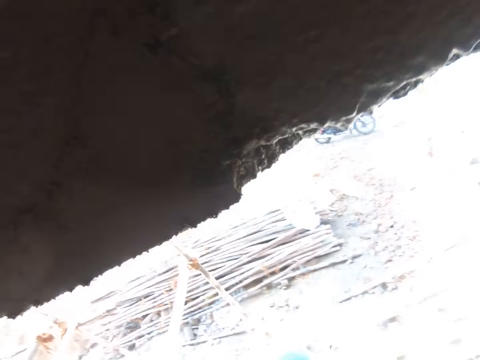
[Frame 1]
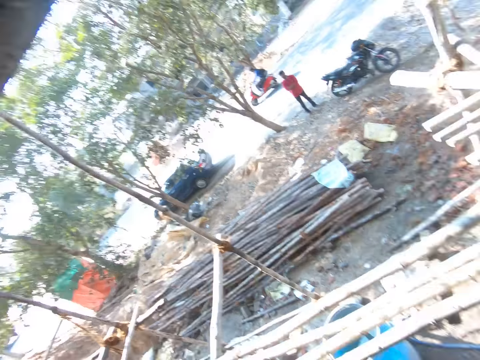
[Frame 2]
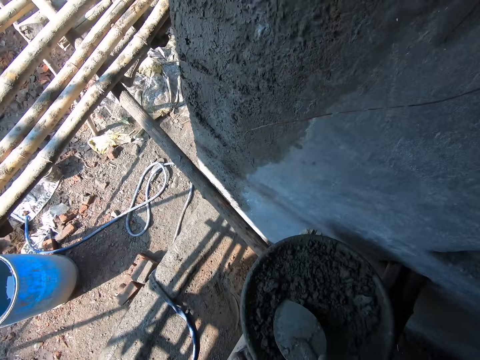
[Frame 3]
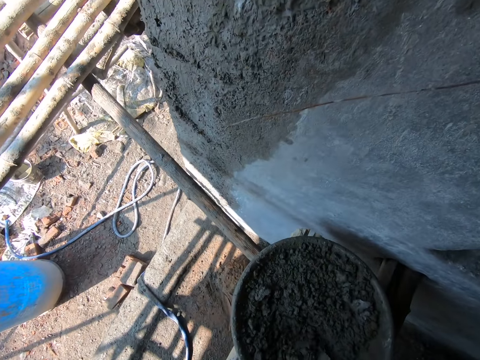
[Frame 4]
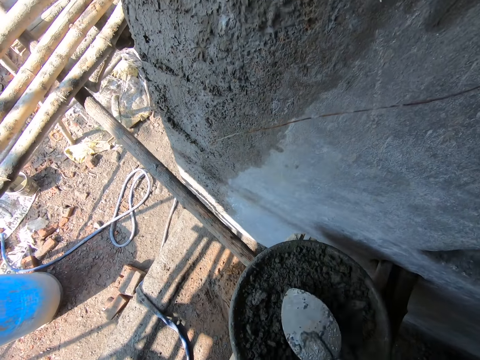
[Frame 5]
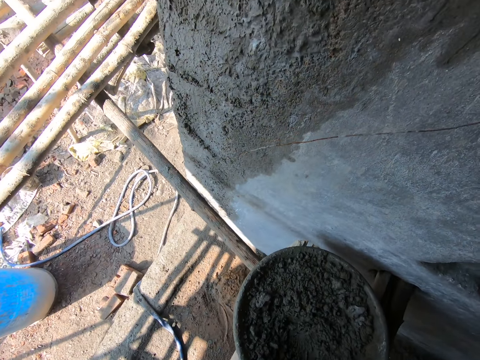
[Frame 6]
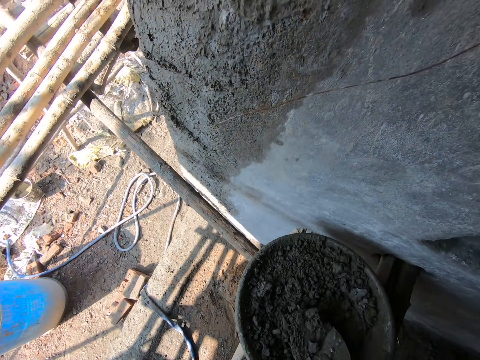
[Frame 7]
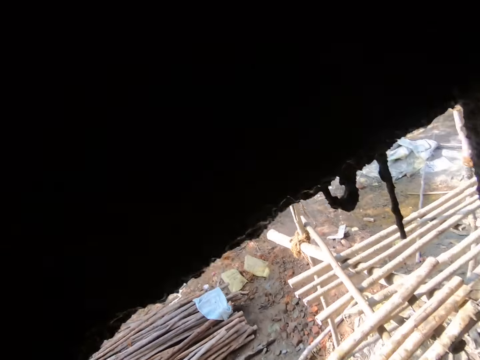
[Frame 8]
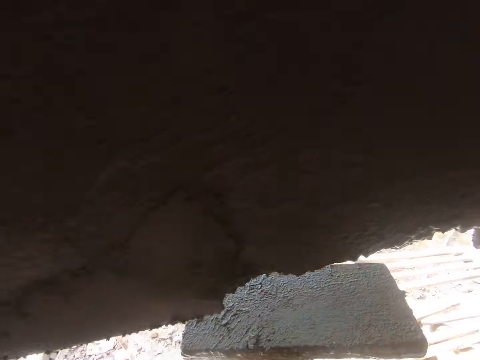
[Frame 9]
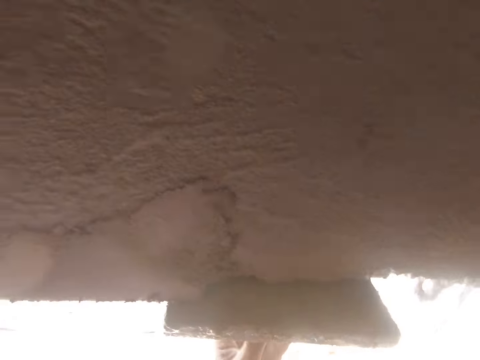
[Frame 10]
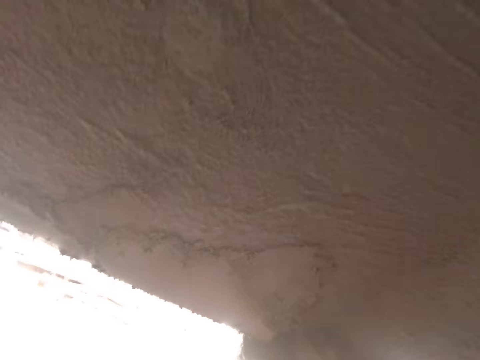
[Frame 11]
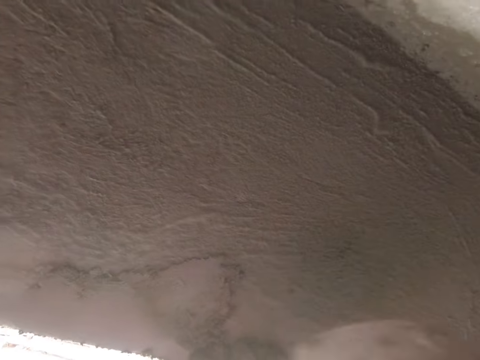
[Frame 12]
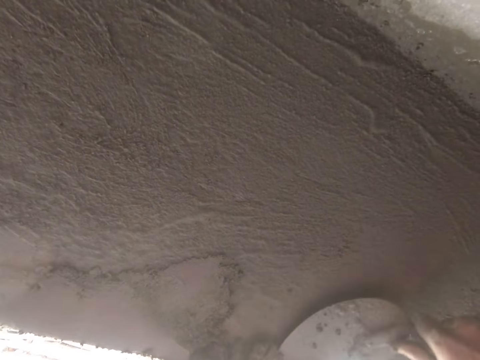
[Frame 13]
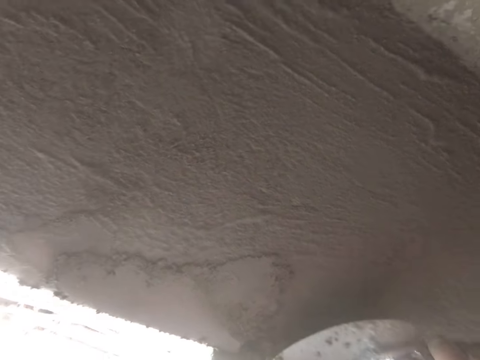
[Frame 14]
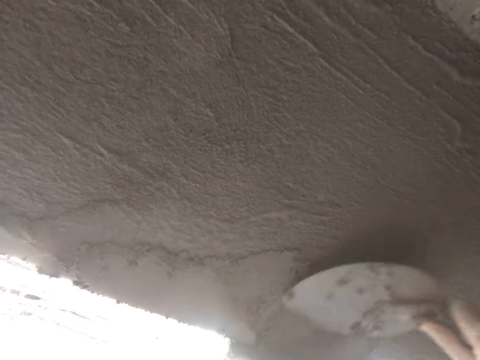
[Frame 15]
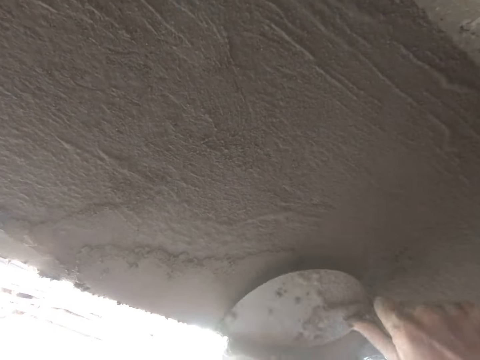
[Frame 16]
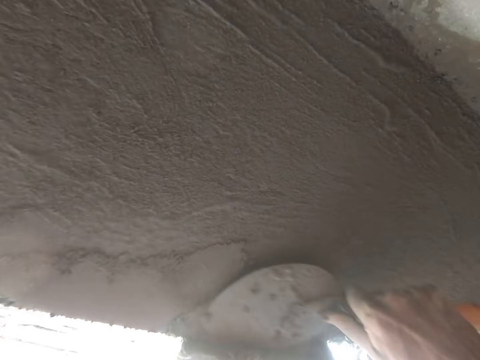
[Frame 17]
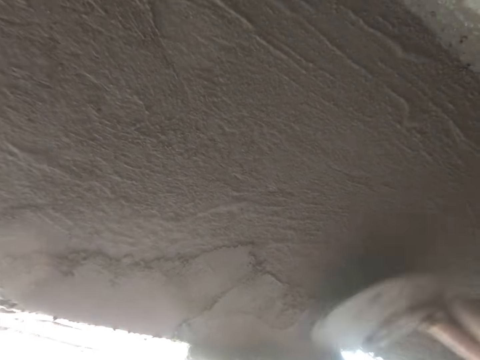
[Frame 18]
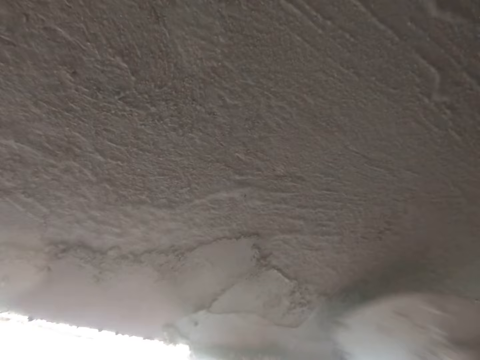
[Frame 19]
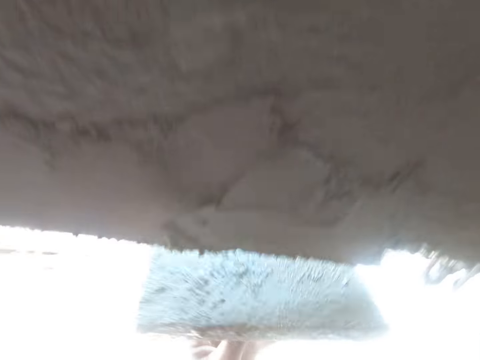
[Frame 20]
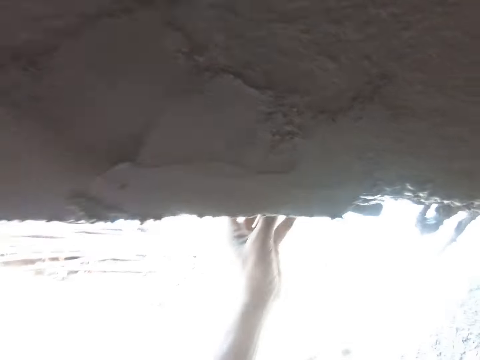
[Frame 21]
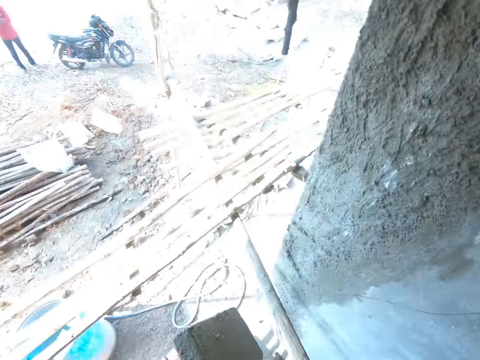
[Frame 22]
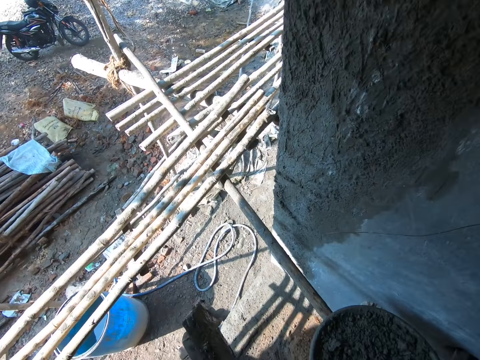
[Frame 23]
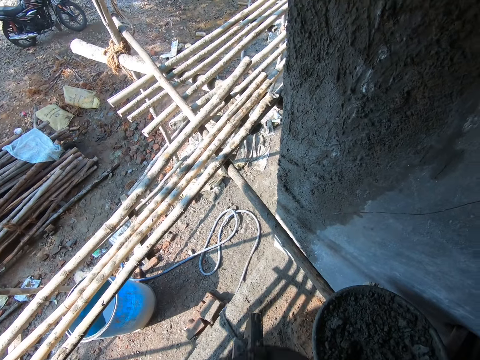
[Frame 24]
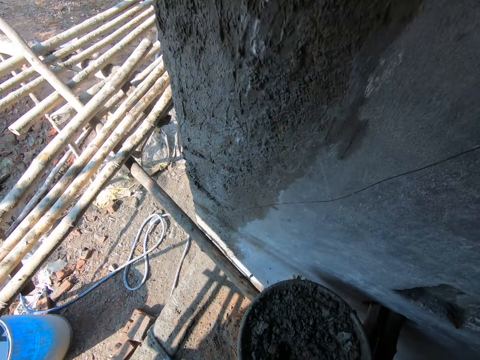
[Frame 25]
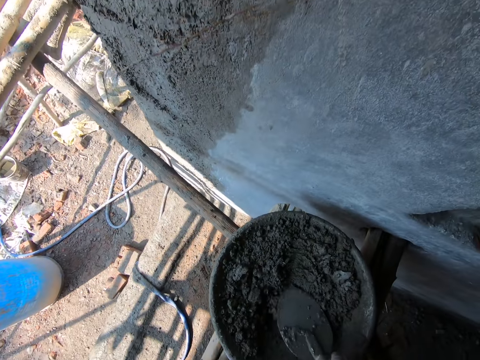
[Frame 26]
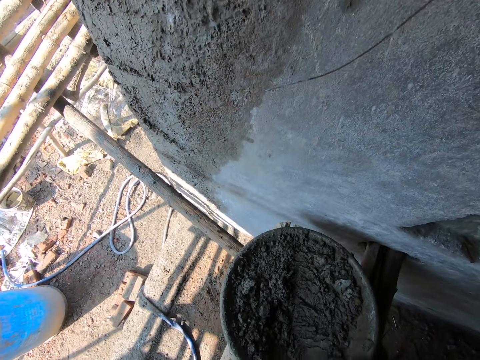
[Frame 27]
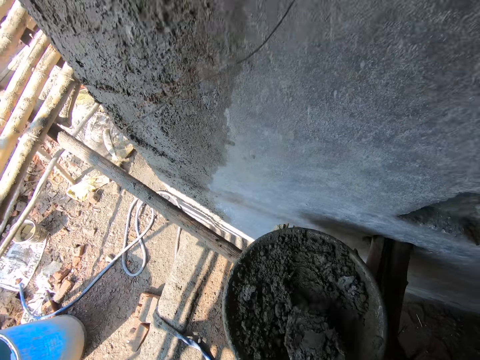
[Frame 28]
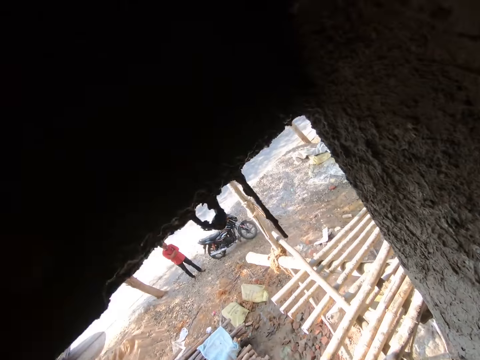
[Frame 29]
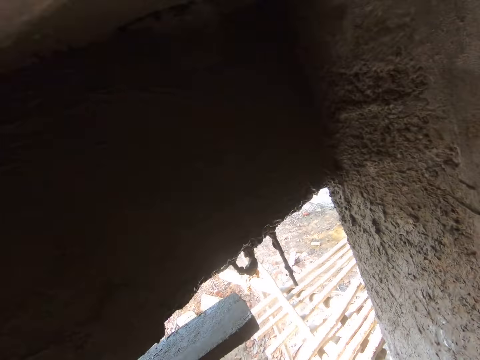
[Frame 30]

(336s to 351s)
The camera wearer mixes the soil cement with the trowel. They scoop the soil cement with the trowel. They put the wooden float on the slab. They support the wood on the wall. They spread the soil cement on the wall with the trowel. They spread the soil cement with the wooden float. They scrape the soil cement off the wooden float. They scoop the soil cement with the trowel.

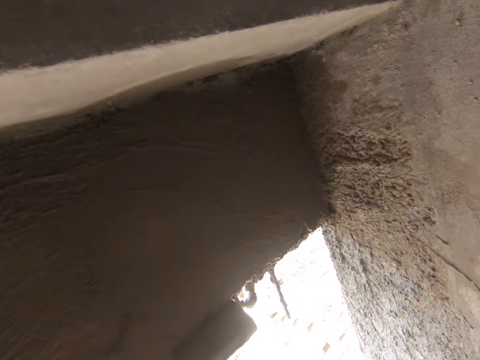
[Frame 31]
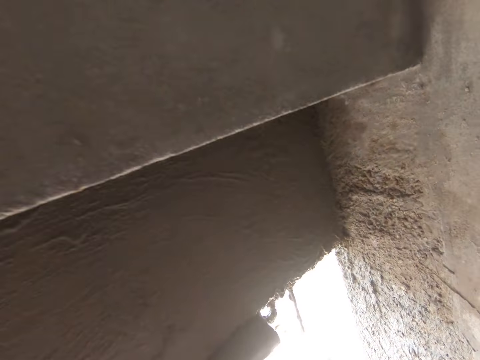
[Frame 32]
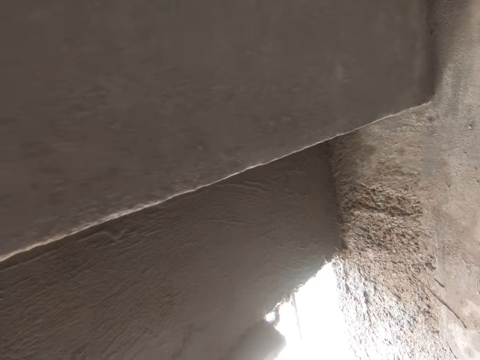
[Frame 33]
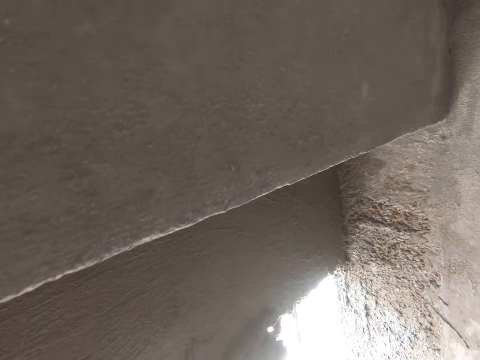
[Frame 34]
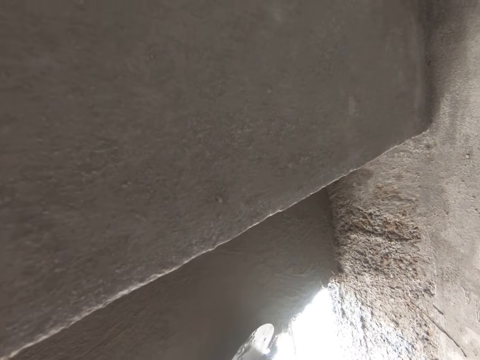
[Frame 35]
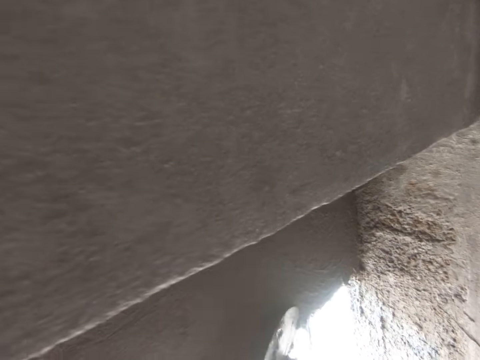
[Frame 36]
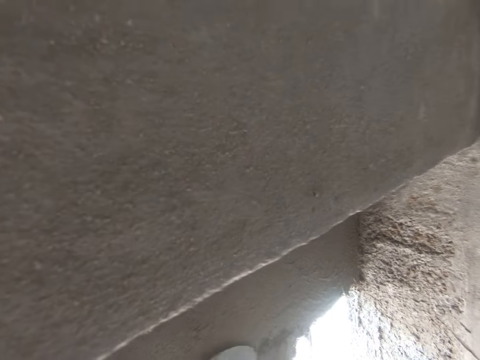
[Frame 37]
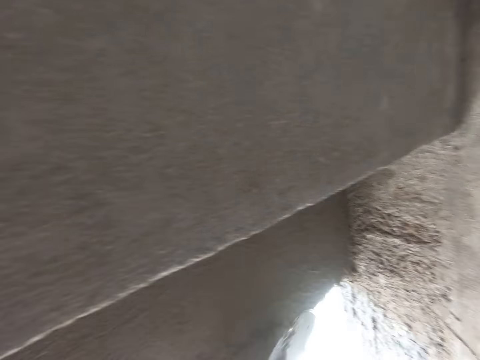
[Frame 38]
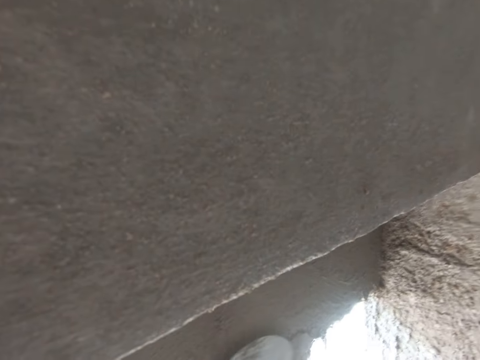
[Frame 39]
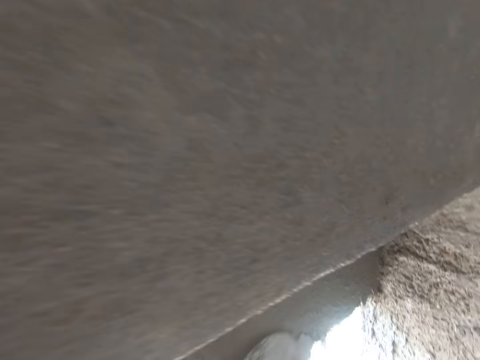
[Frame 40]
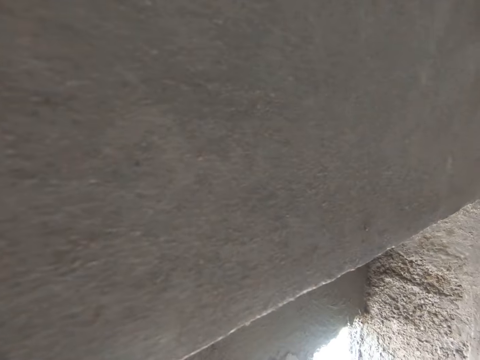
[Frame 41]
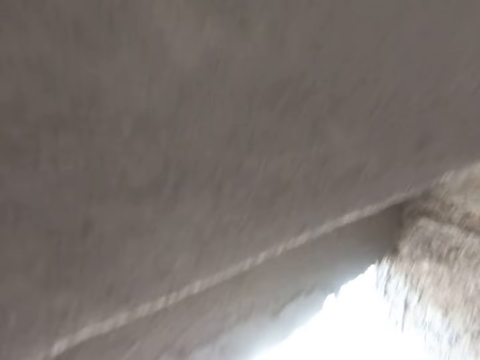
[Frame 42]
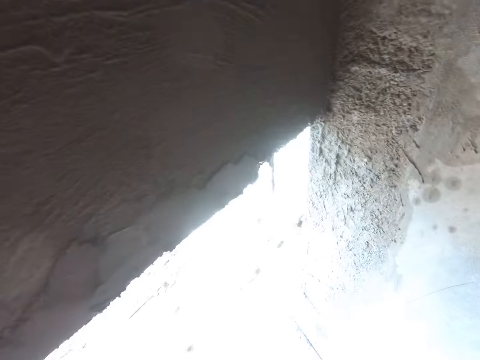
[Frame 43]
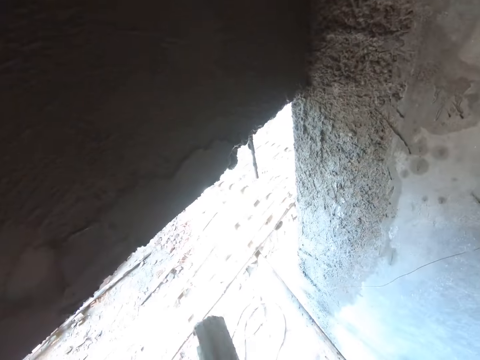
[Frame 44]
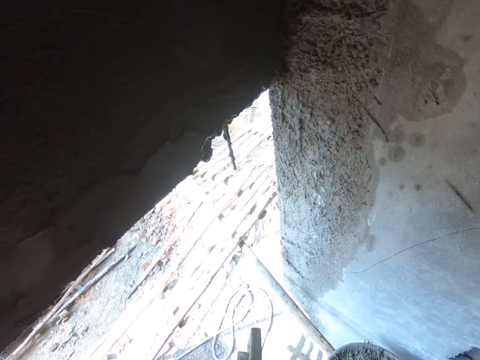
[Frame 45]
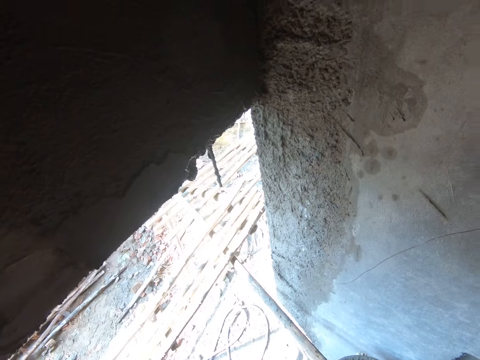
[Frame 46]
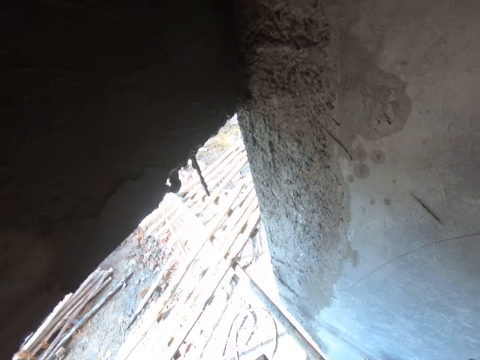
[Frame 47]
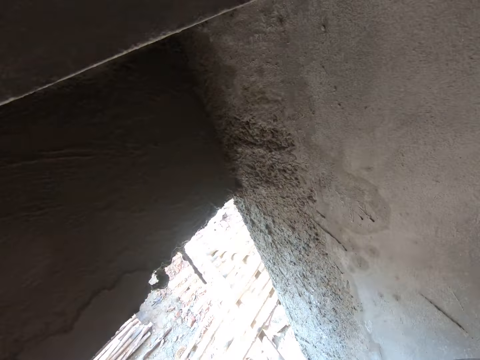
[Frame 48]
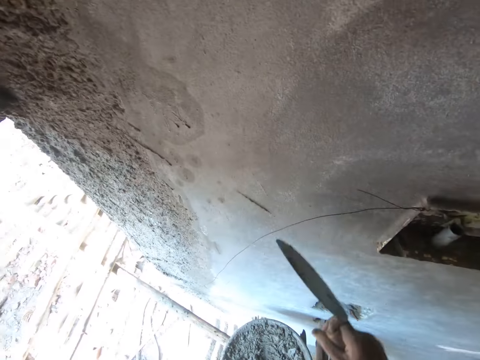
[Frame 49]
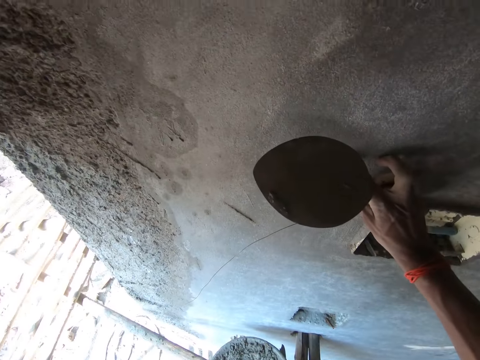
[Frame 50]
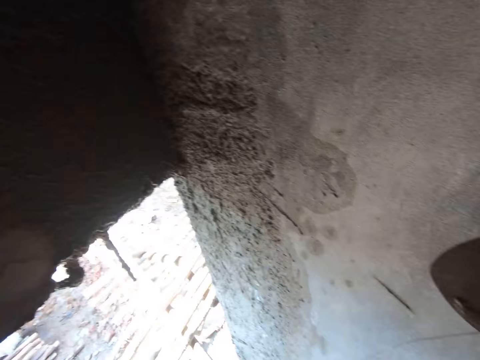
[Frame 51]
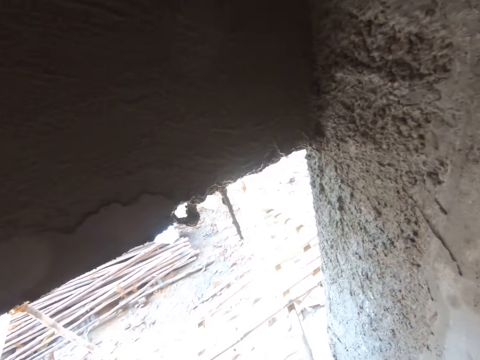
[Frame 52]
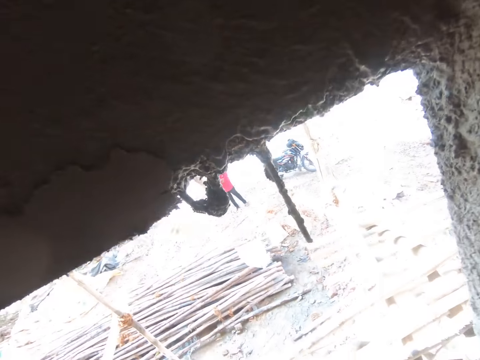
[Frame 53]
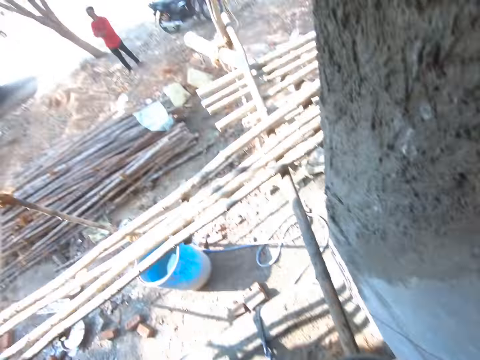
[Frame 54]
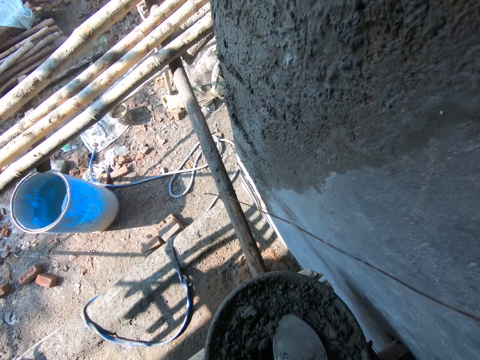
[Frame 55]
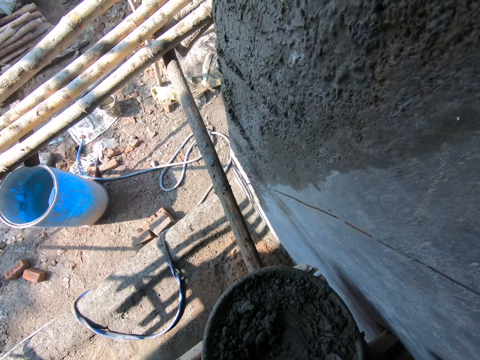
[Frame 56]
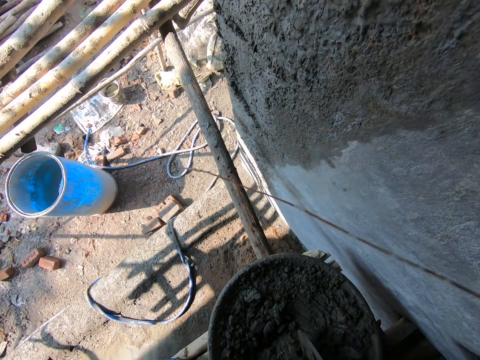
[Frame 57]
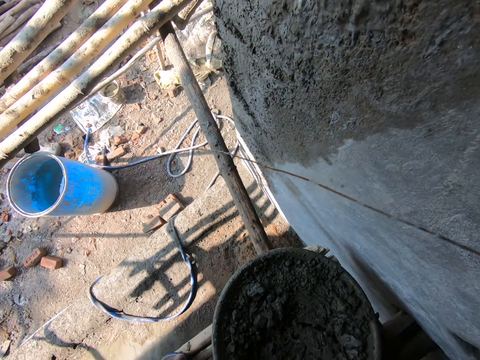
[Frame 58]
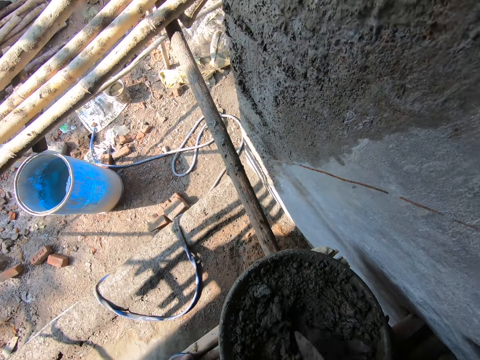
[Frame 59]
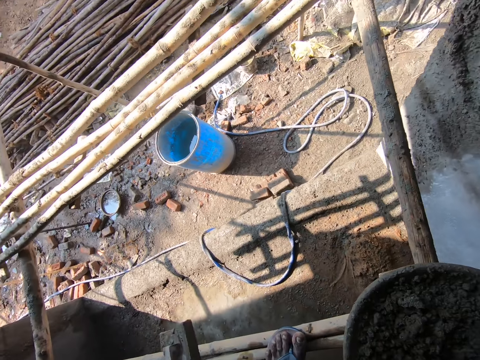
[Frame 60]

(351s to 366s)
The camera wearer puts the wooden float on the slab. They support the wood on the wall. They put the soil cement on the slab. They spread the soil cement on the wall with the trowel. They scrape the soil cement off the wooden float with the trowel. They hold the wall. They mix the soil cement with the trowel.
